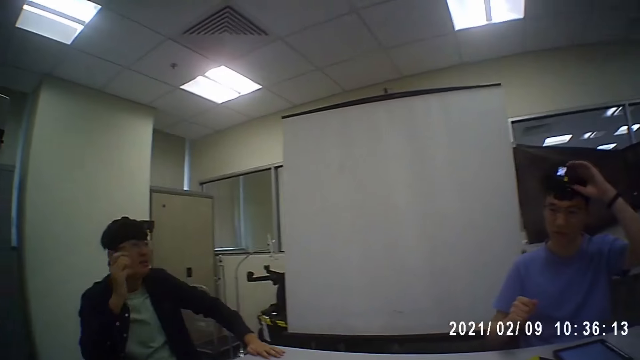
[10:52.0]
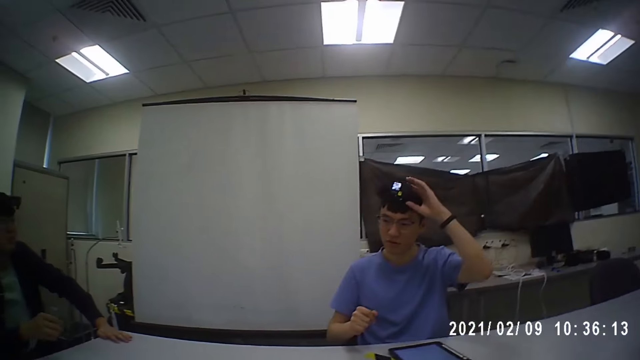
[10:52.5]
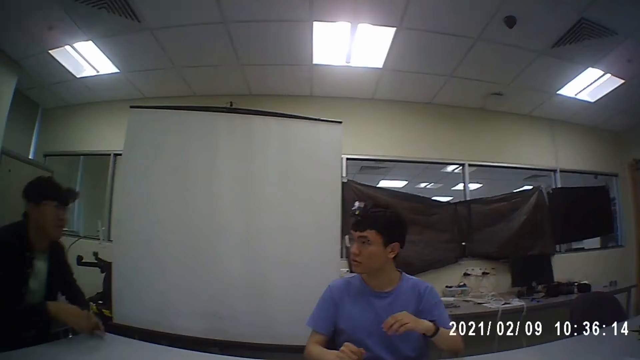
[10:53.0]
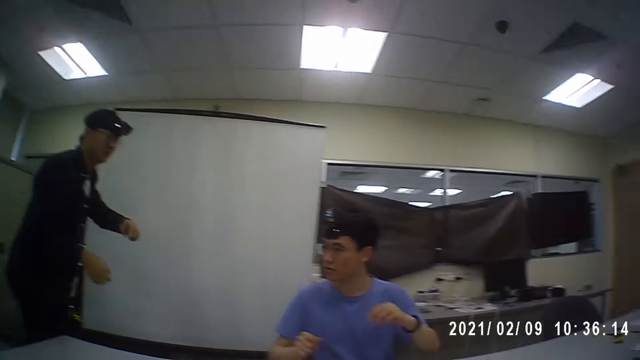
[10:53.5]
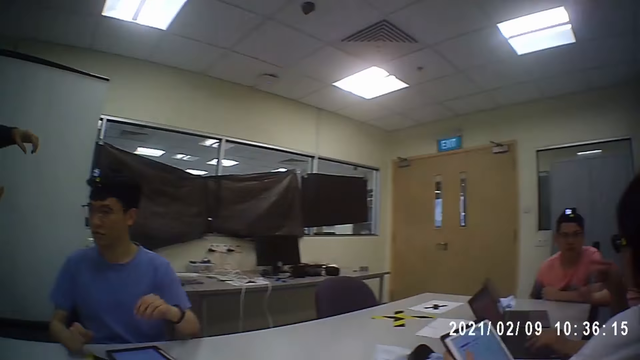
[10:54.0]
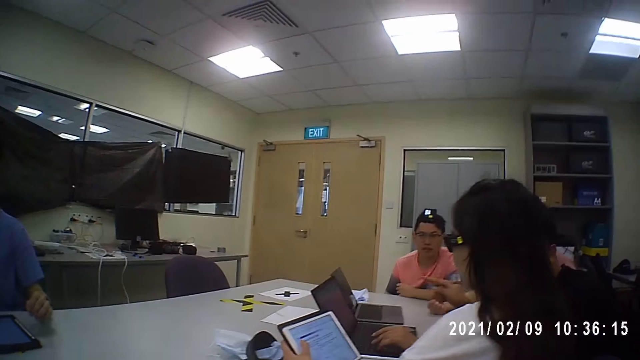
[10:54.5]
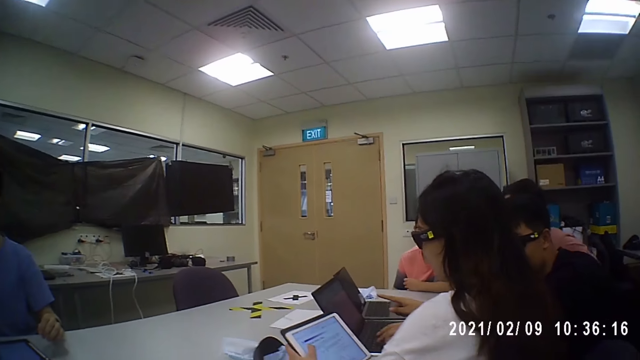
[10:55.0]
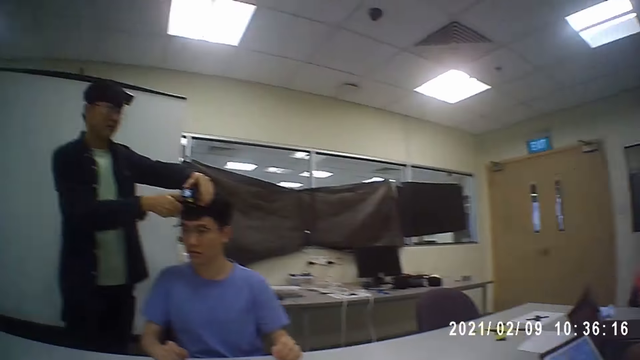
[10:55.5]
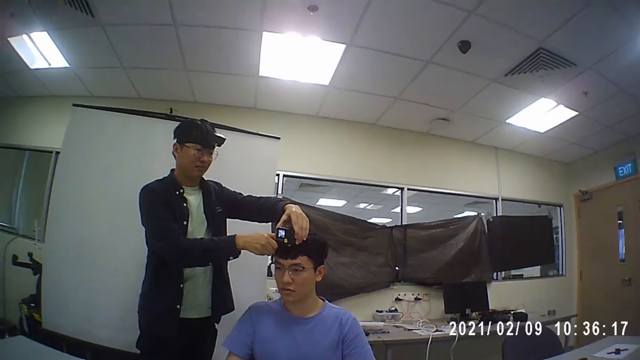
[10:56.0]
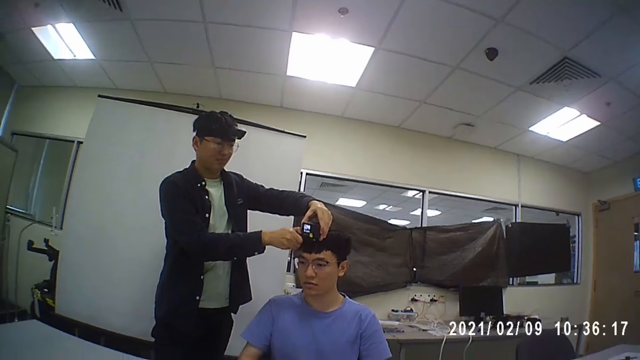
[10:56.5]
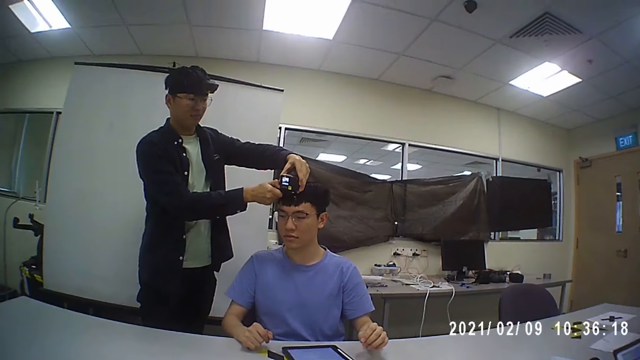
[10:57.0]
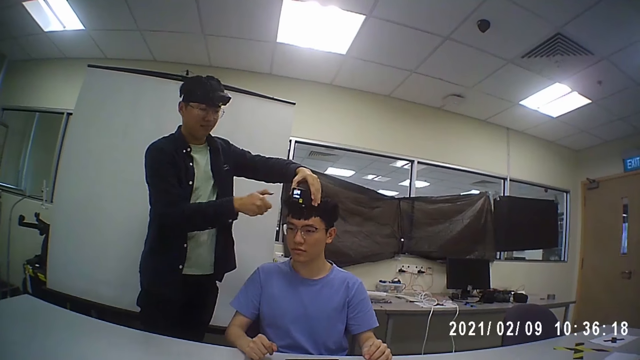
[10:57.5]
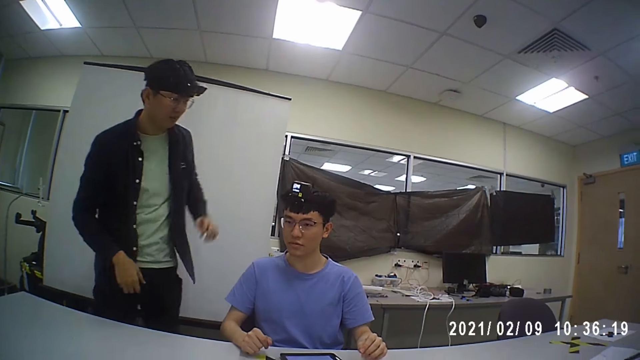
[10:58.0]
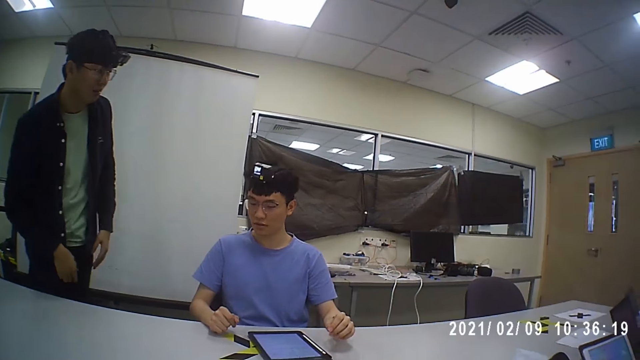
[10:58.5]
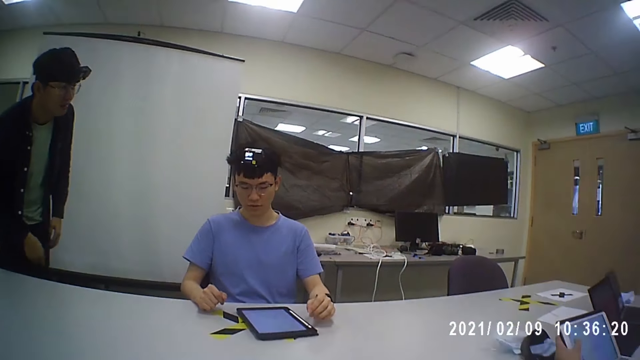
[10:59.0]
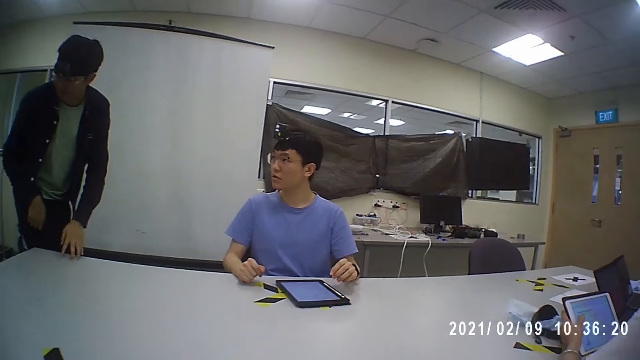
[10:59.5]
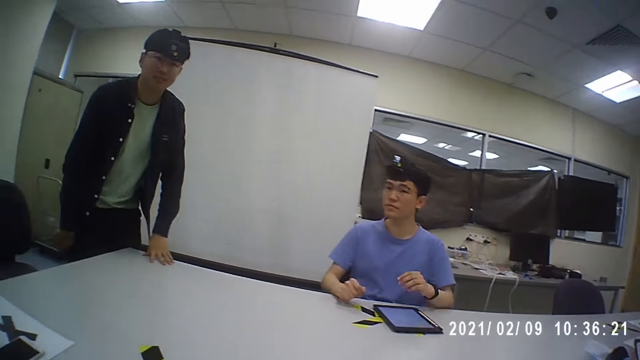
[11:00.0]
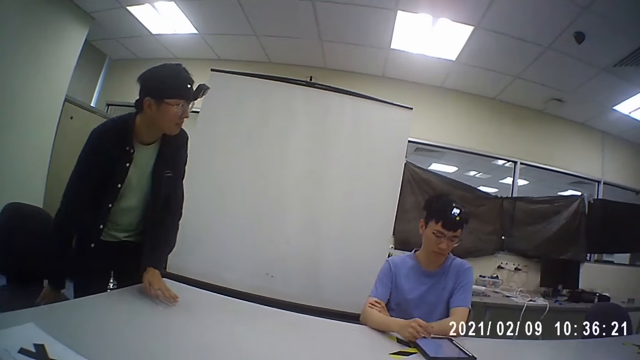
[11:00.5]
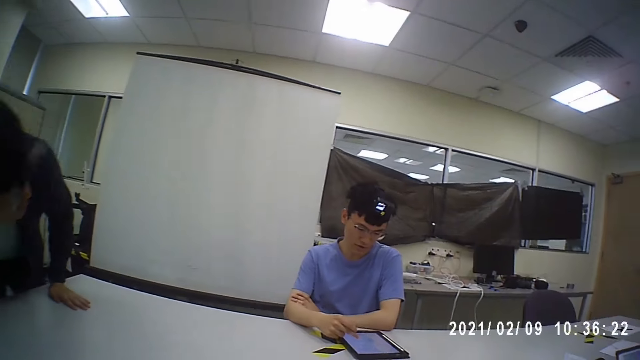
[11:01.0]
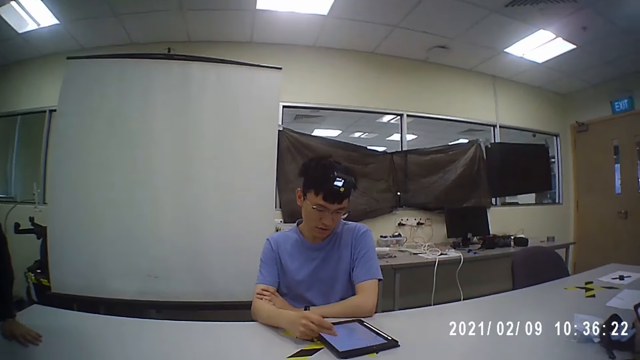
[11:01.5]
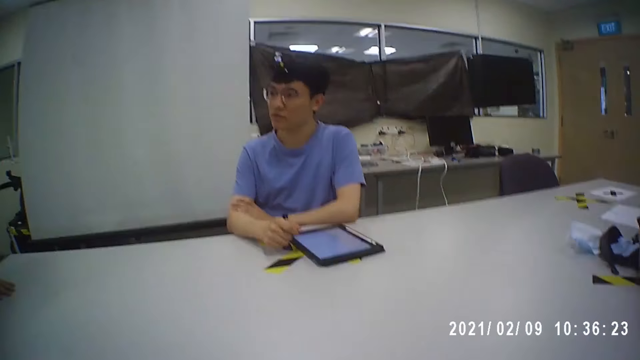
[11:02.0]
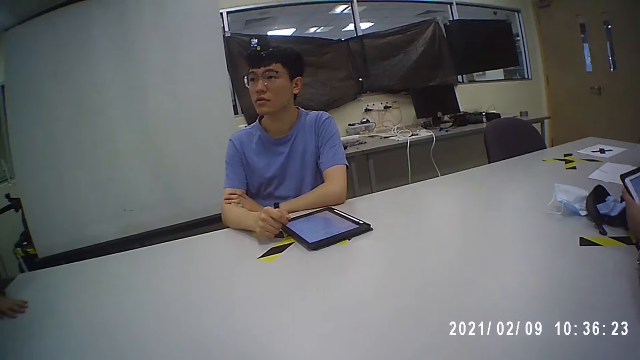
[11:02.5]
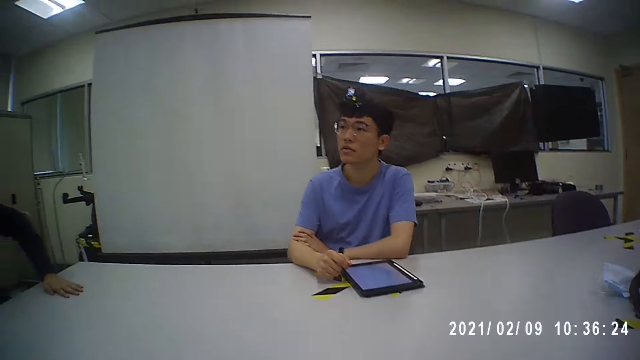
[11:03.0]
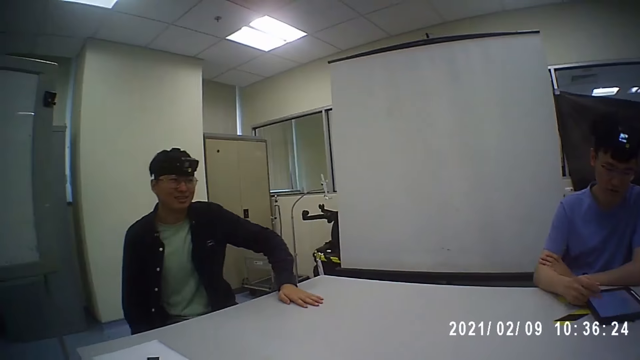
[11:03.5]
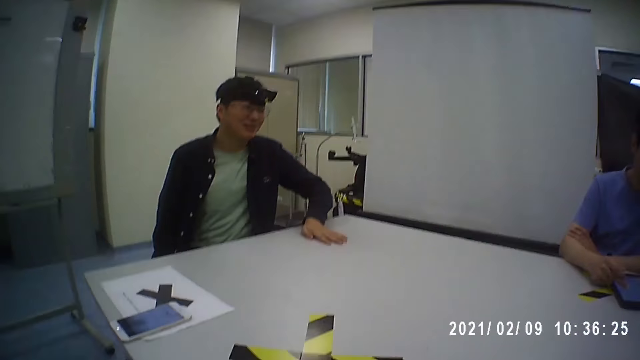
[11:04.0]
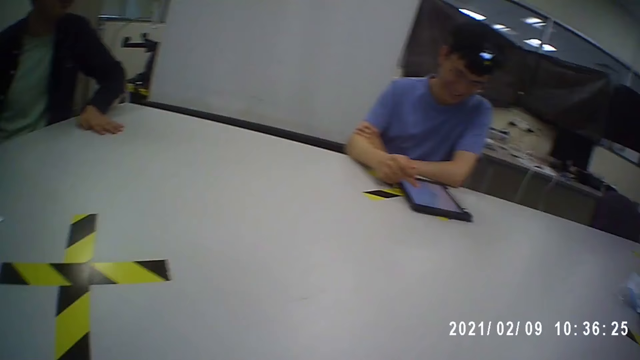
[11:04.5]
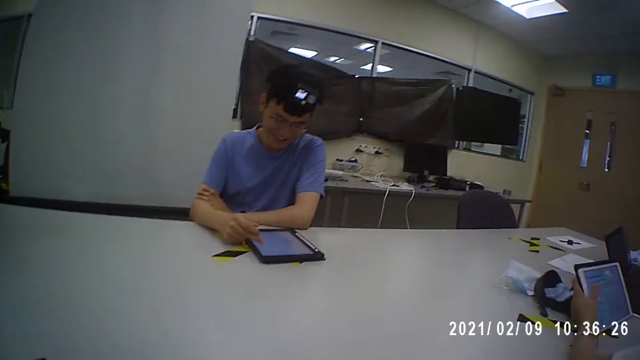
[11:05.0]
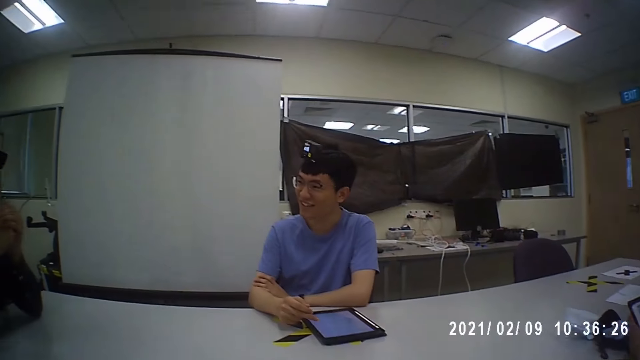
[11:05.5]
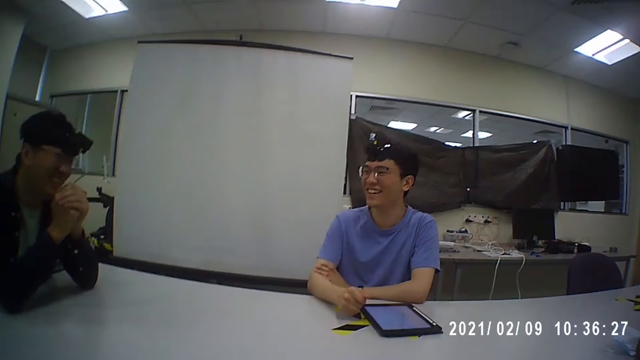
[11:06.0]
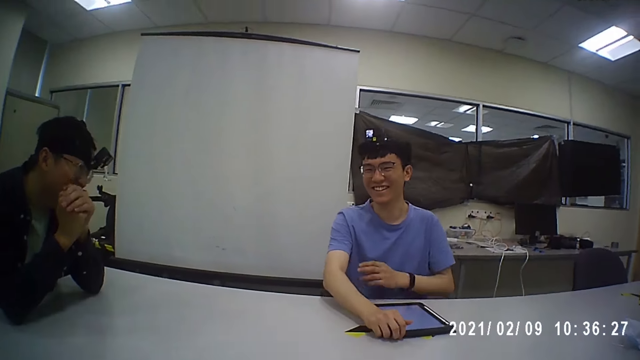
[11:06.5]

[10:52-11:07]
A man fixes the camera. Another man stands up and walks around the office. A woman uses a tablet. The other man fixes the first man's camera. The camera wearer looks around the office. They converse with the men and the woman. The other man sits on a chair. The first man uses the tablet. The camera wearer converses with the men and the woman.

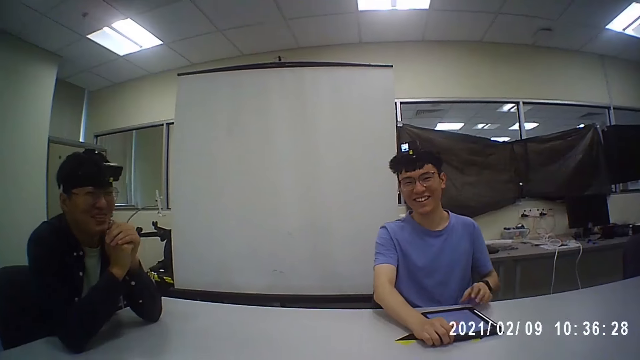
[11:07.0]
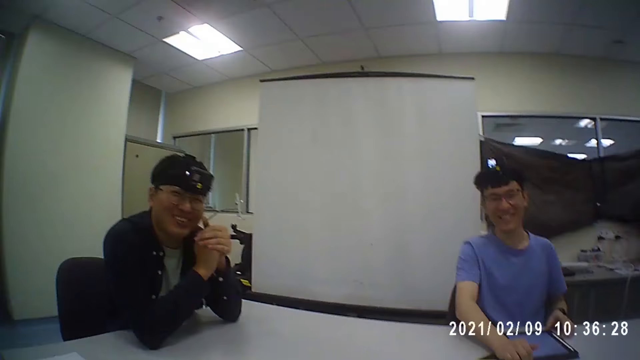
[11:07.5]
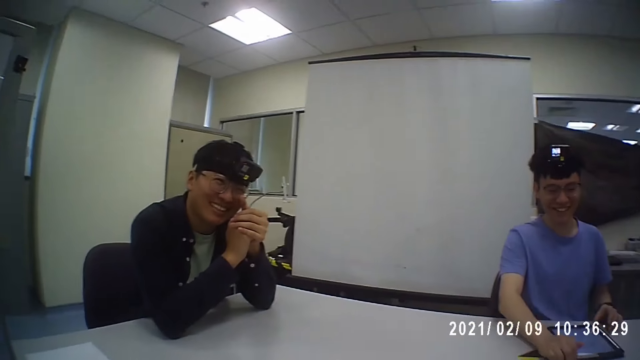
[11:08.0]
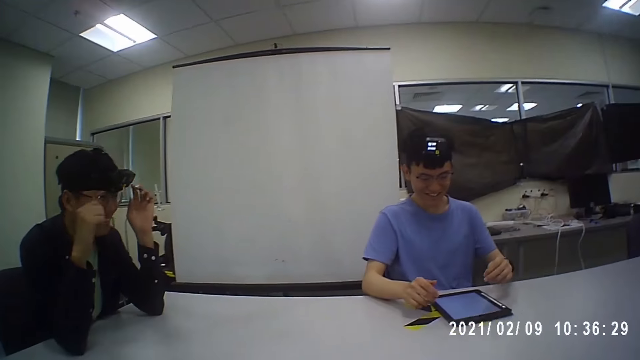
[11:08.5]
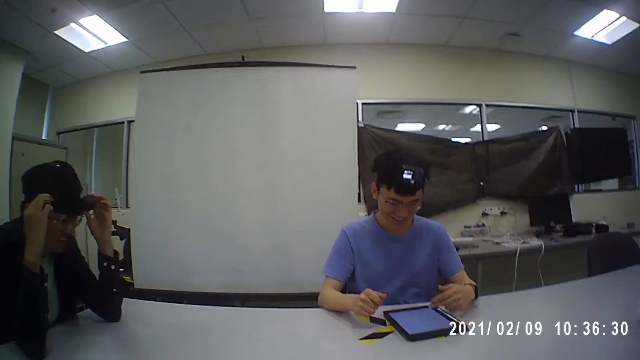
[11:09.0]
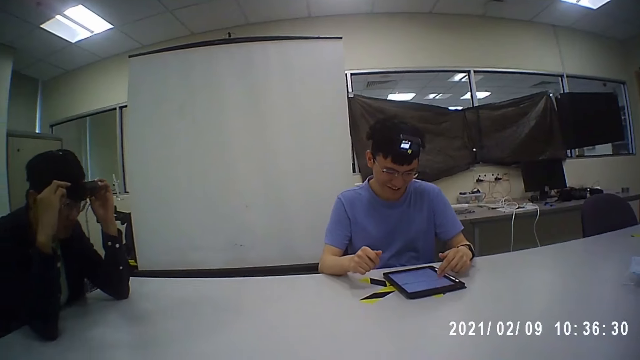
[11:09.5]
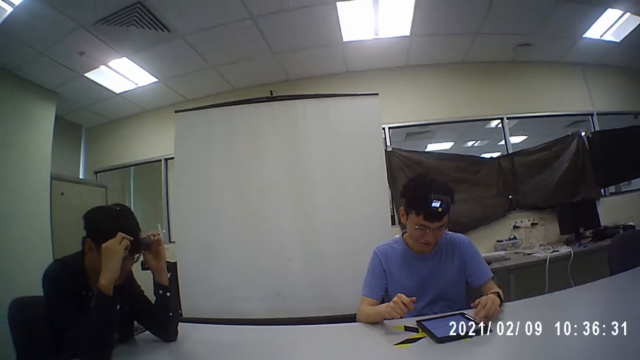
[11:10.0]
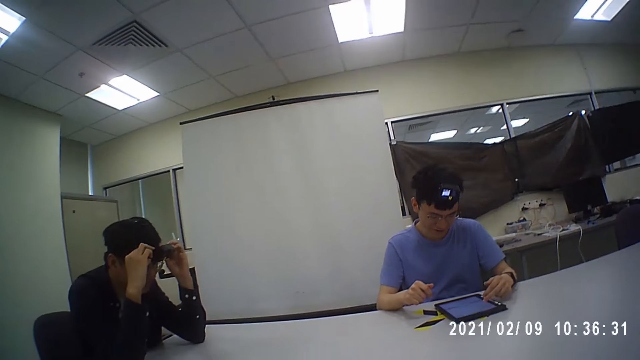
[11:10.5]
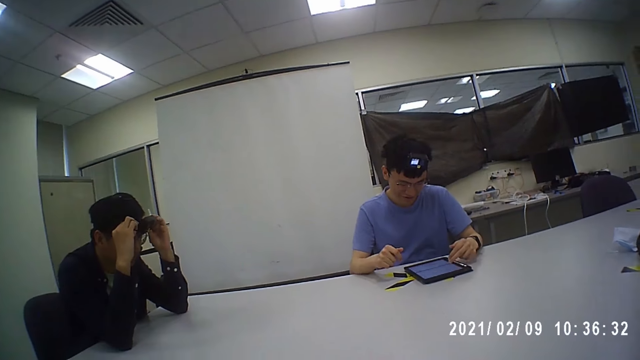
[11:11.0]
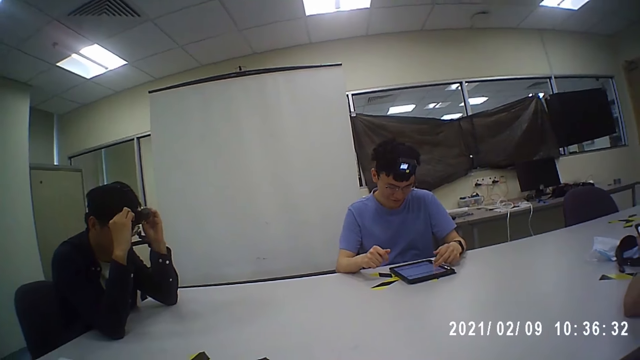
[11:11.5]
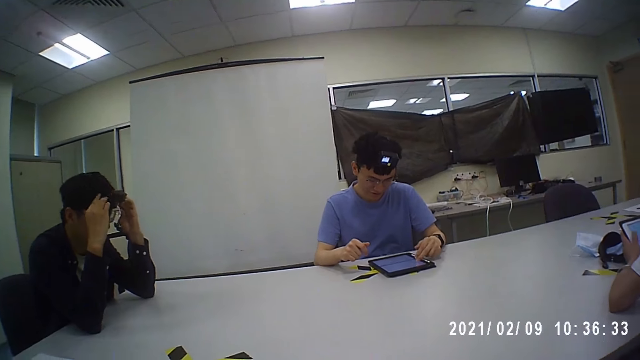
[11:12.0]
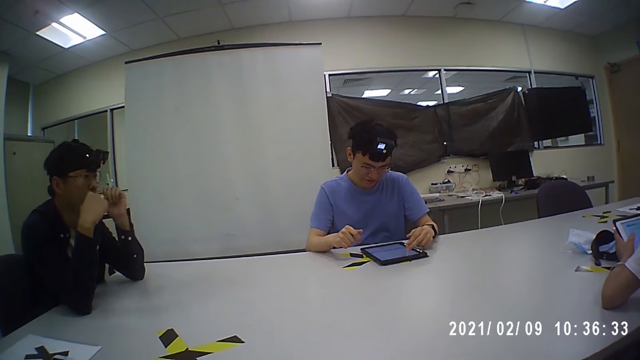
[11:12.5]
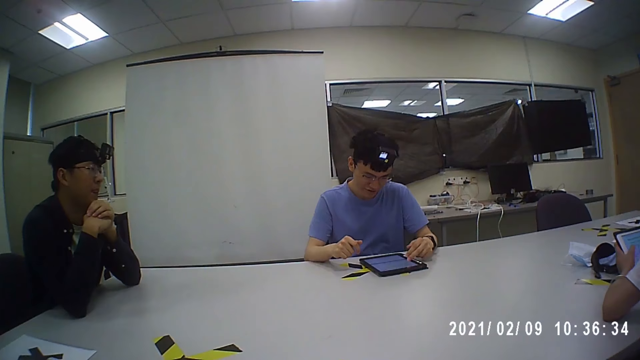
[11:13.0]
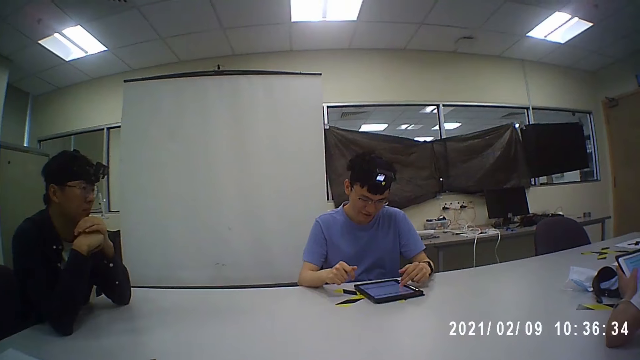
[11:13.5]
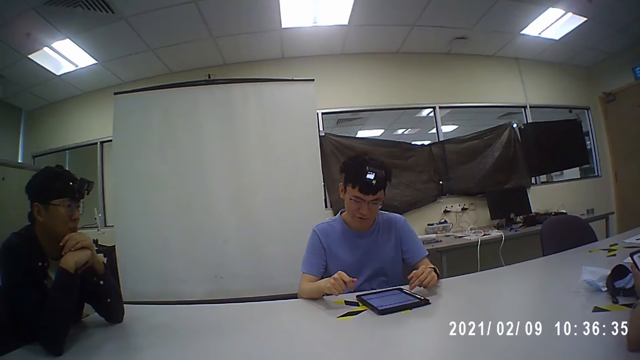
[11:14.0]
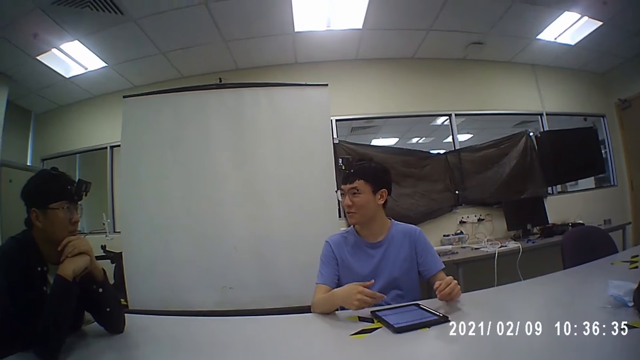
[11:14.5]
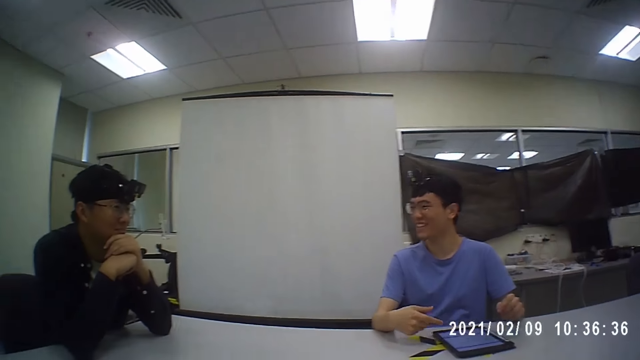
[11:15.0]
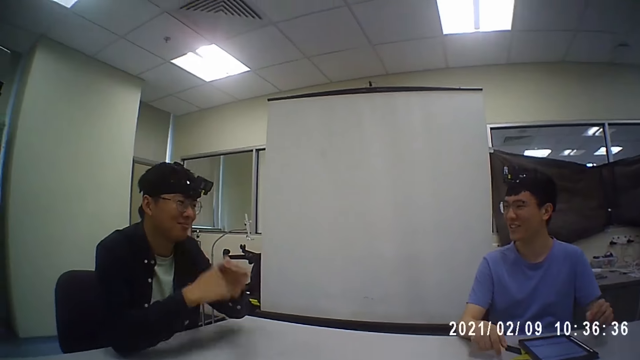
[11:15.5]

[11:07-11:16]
A man uses a tablet. Another man fixes the camera. The first man uses the tablet. The camera wearer converses with the men and a woman.
